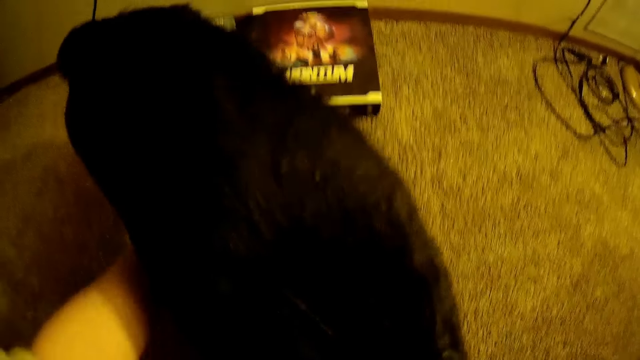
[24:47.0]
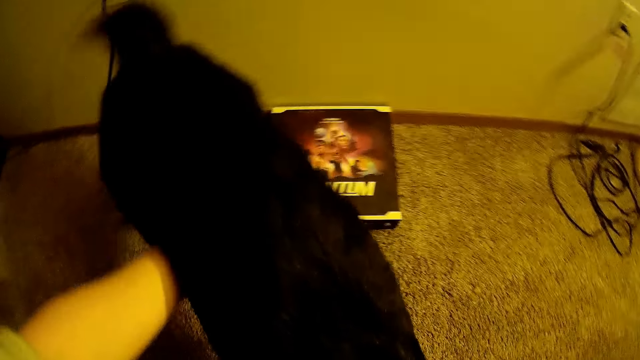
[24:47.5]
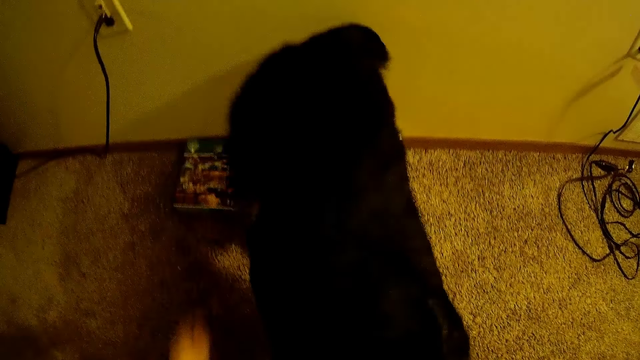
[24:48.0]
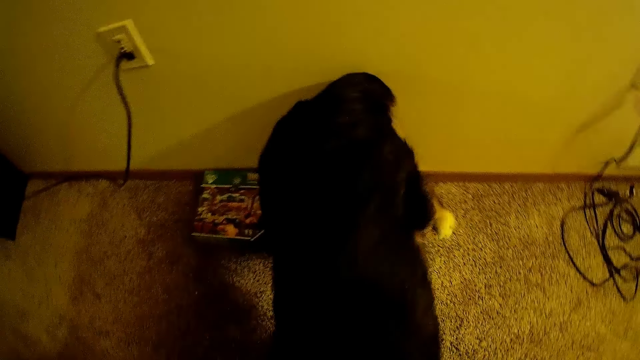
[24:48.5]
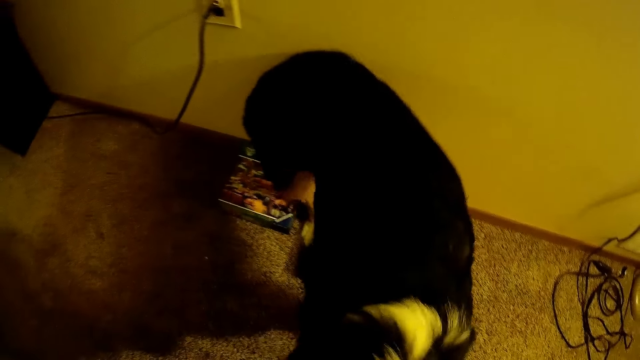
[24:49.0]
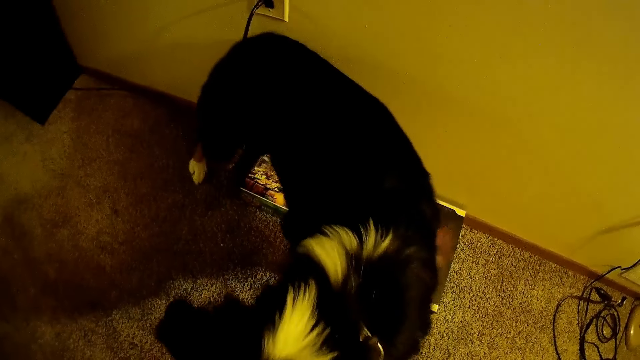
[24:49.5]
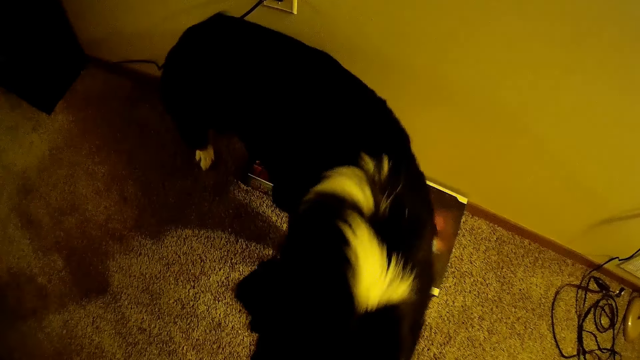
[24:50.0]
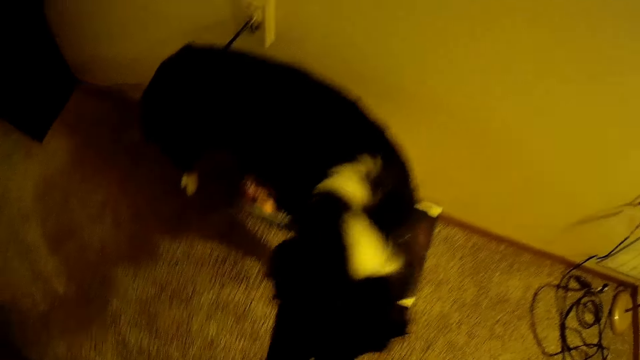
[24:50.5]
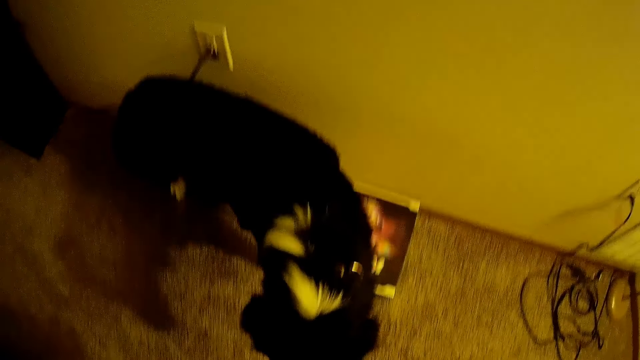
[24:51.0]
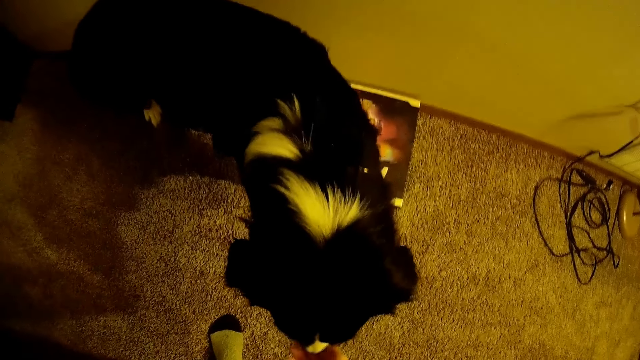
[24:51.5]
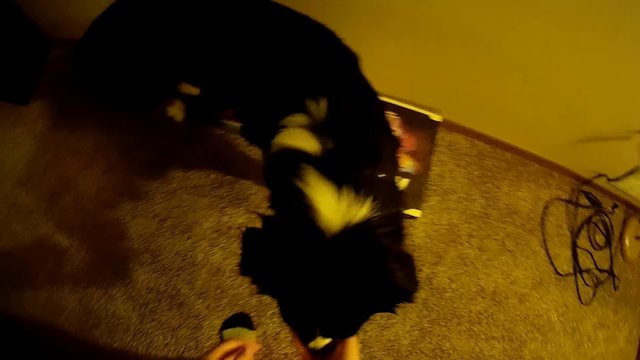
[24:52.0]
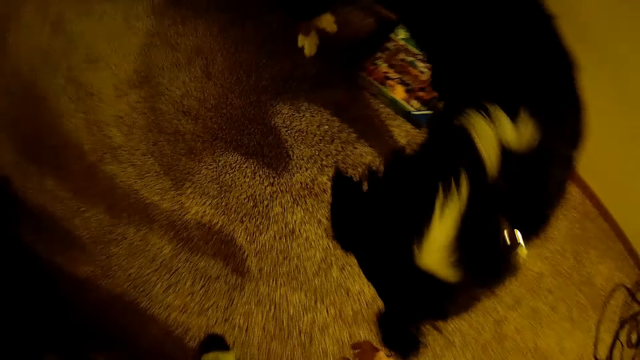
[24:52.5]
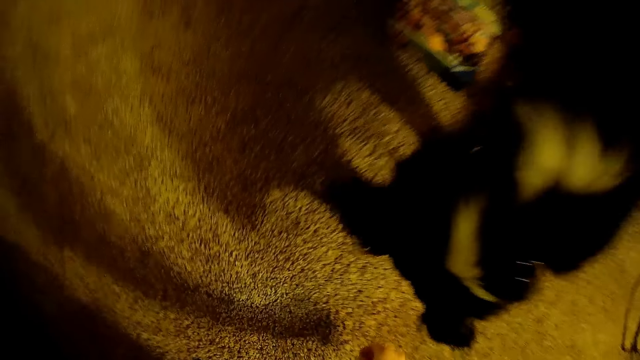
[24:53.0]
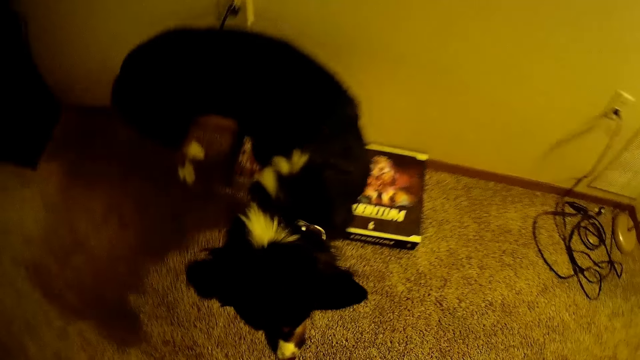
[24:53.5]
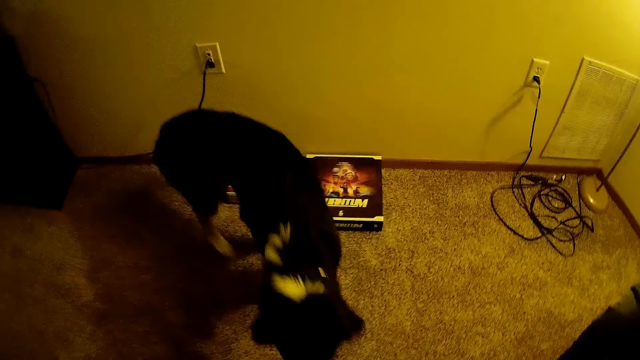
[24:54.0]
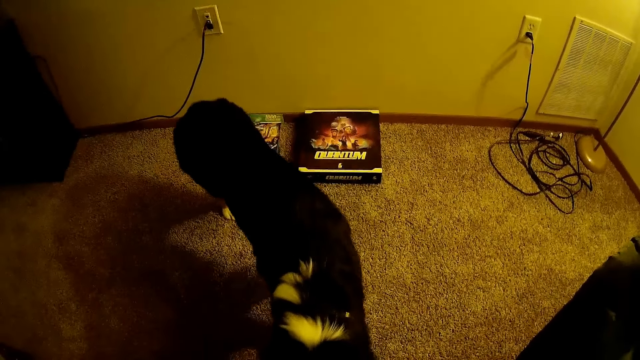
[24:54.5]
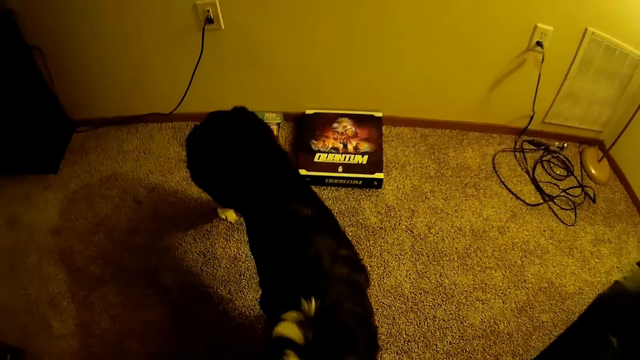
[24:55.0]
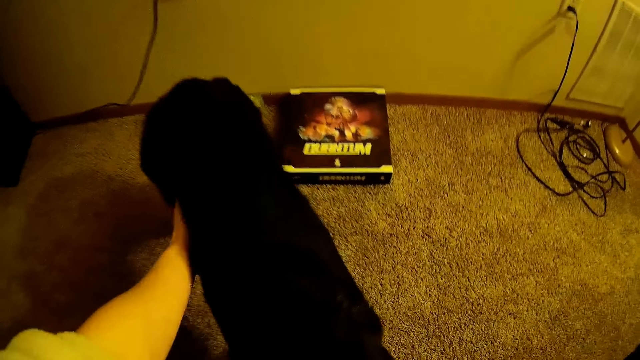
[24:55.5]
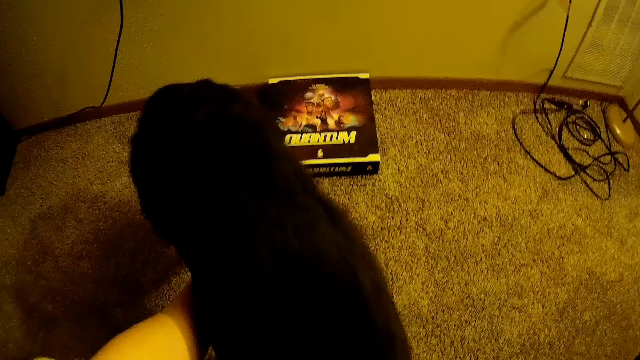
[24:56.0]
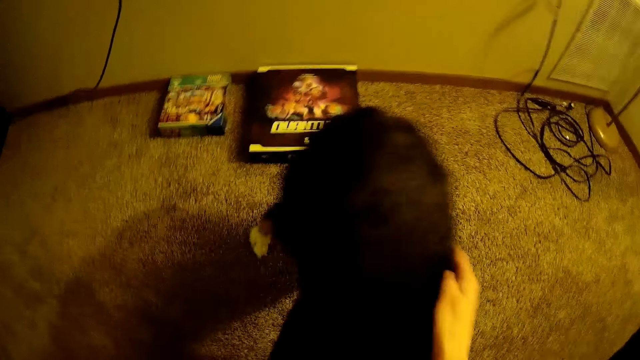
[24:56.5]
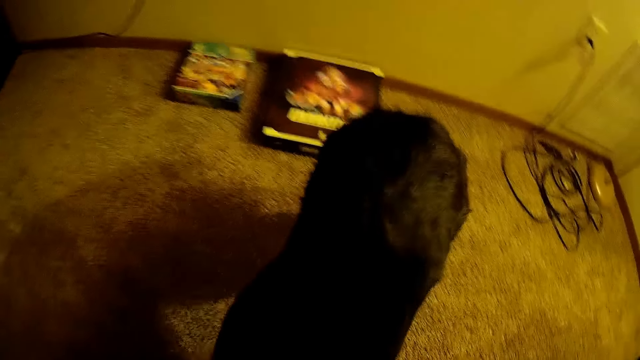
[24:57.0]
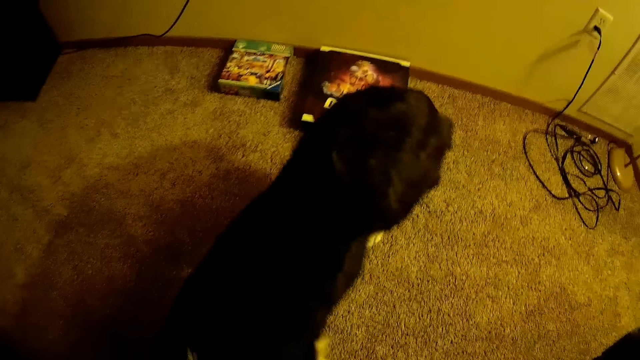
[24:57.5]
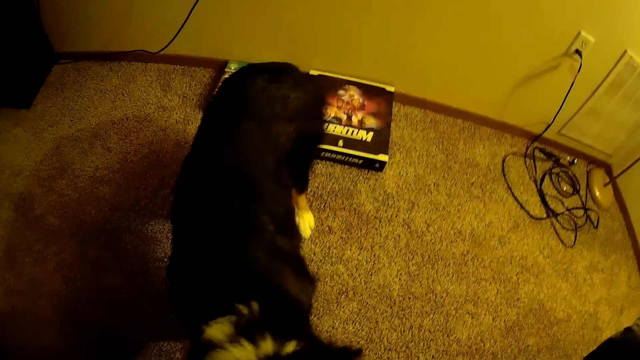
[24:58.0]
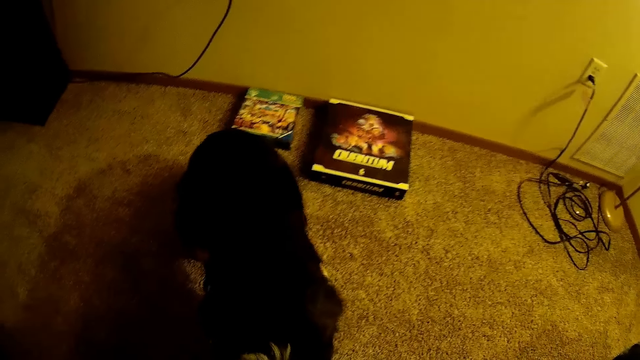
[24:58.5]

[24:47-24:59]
The camera wearer picks the meatball from the floor with her left hand. She puts her hands around the dog's body.

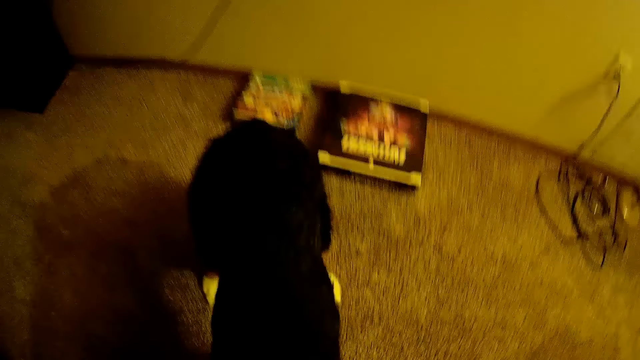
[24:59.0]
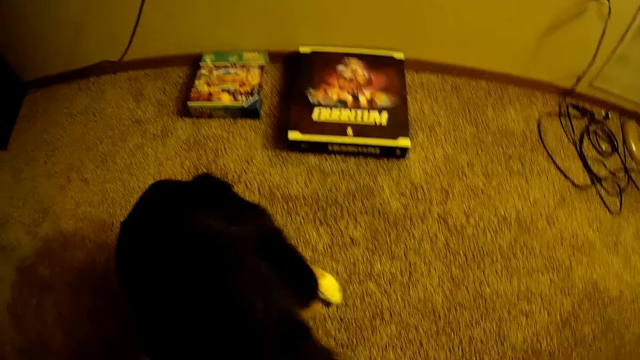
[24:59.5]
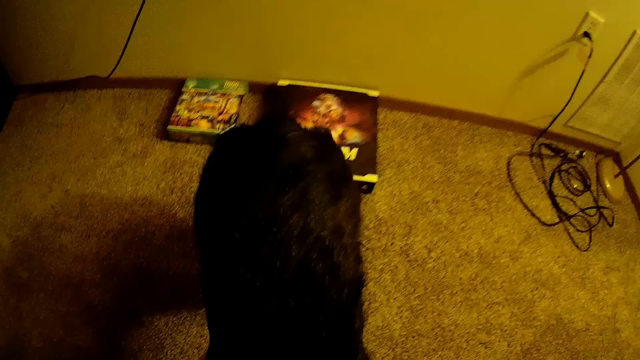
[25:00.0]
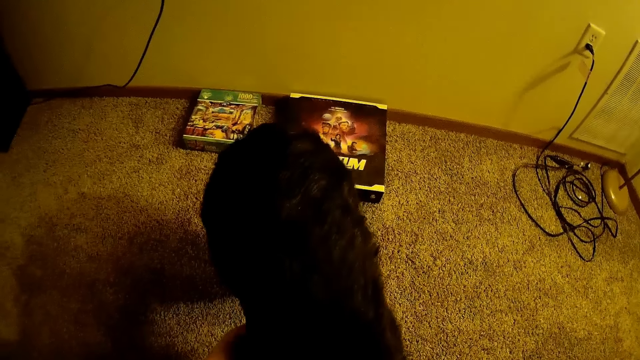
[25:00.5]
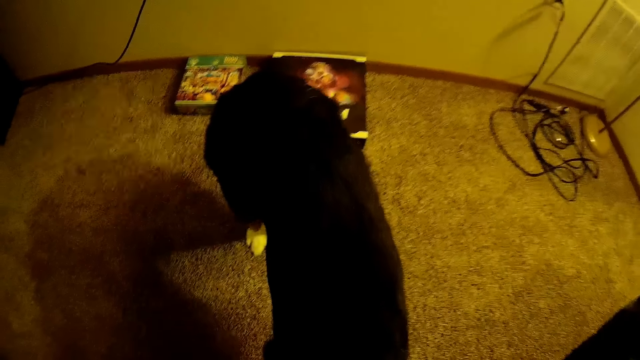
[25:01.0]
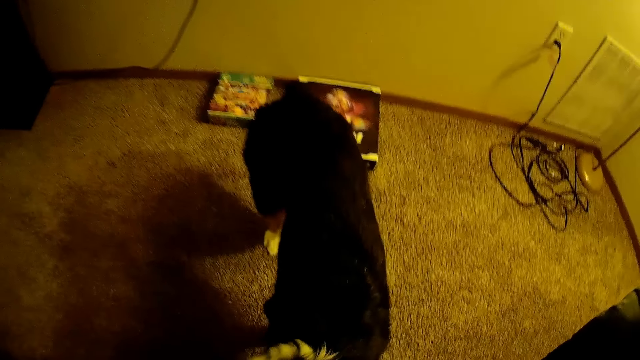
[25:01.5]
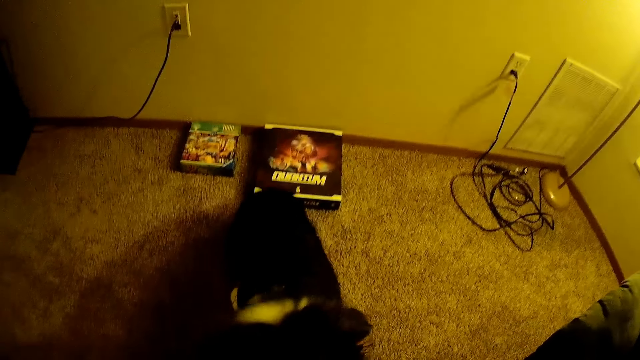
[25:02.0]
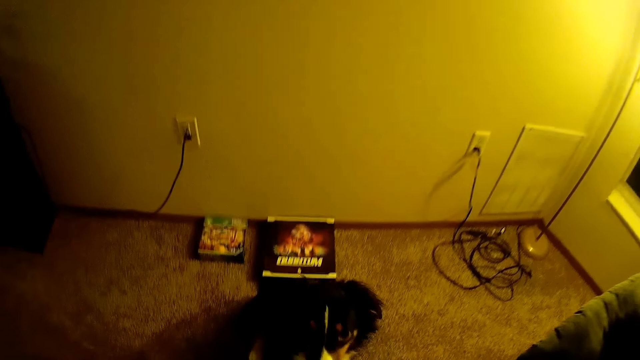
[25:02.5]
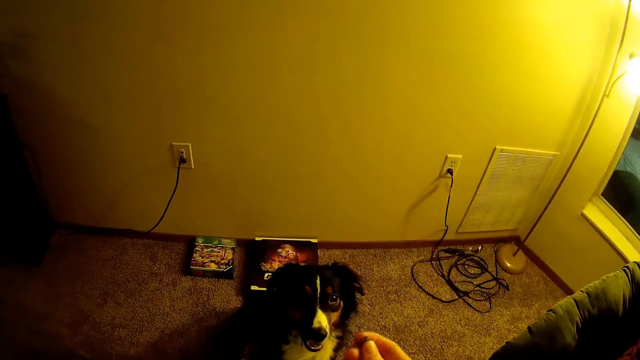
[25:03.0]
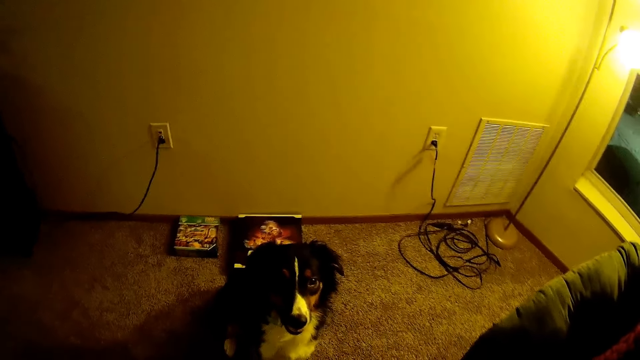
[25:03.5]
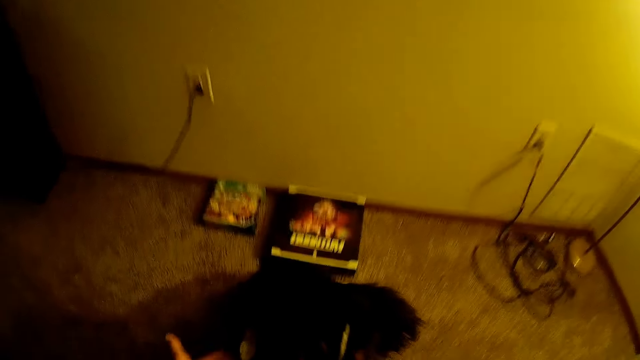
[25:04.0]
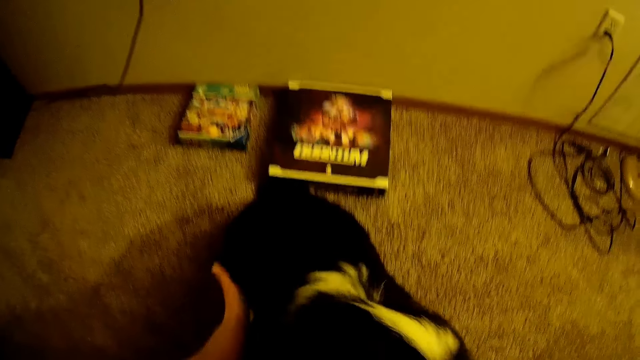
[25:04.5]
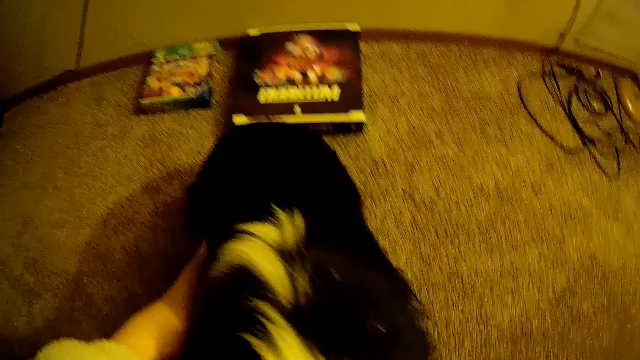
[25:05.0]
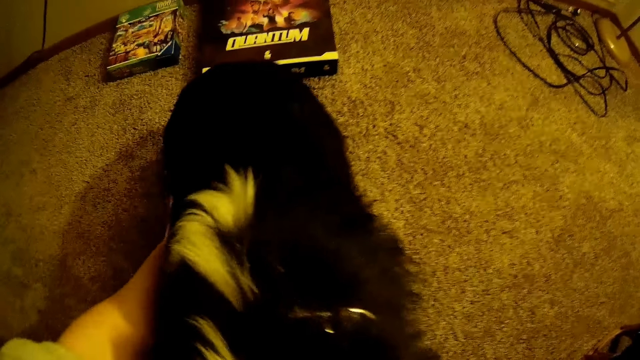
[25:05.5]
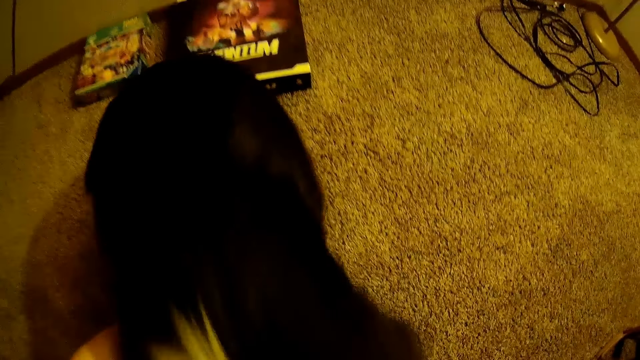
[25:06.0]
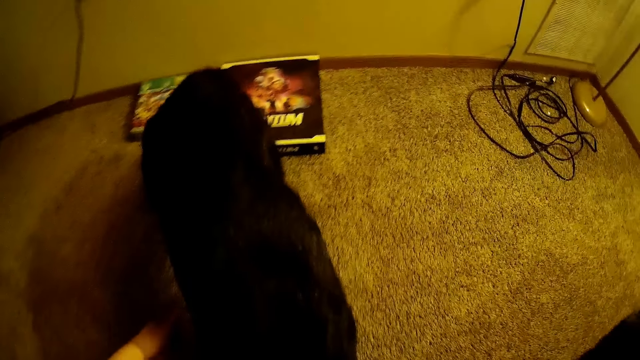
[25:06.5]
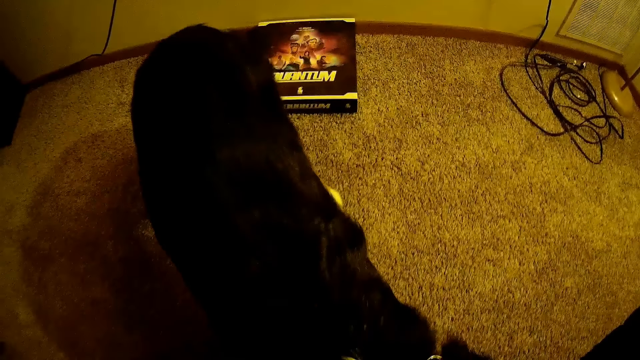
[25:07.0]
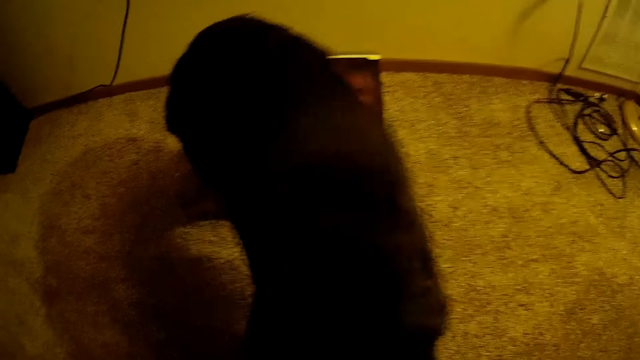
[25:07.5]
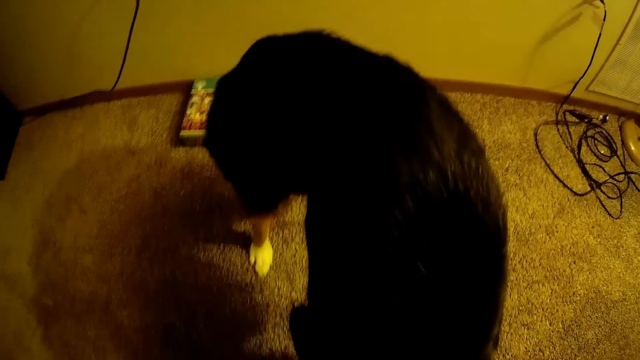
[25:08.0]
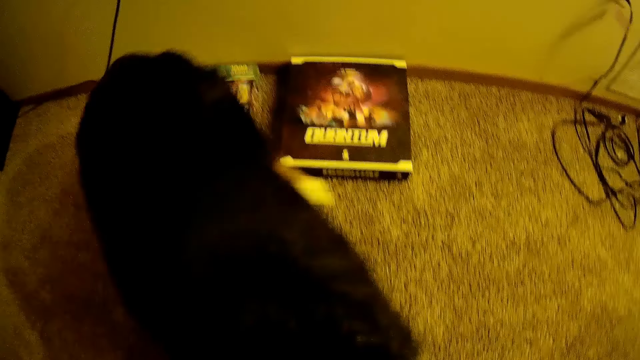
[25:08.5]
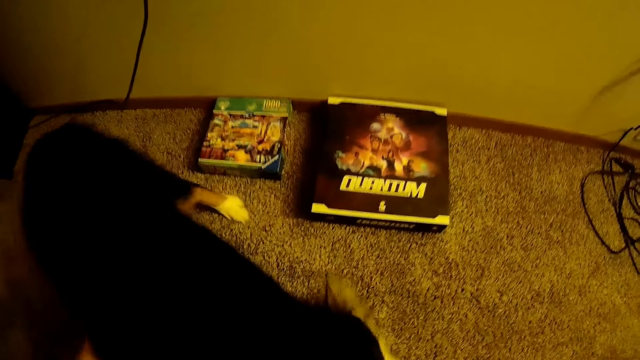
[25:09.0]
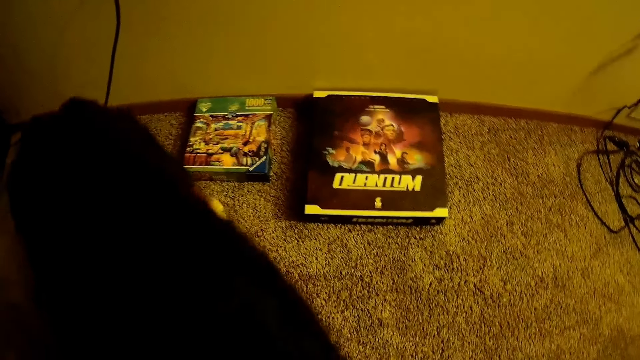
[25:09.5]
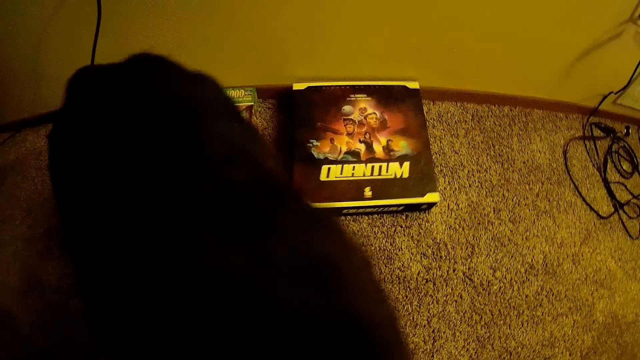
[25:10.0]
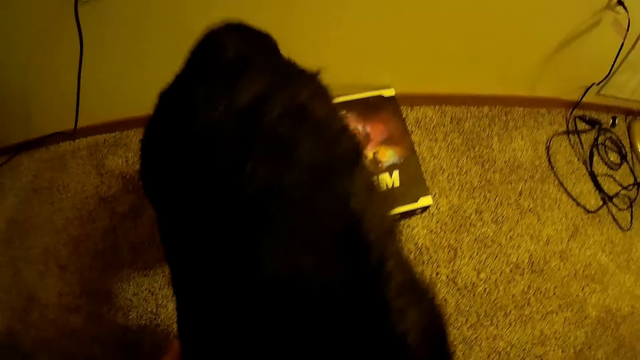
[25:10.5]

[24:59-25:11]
The dog sits on the floor. The camera wearer places her left hand on the dog's body. The dog stands up.
